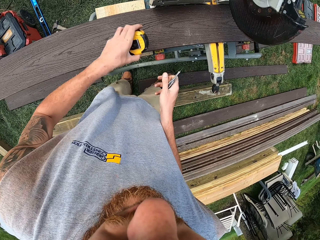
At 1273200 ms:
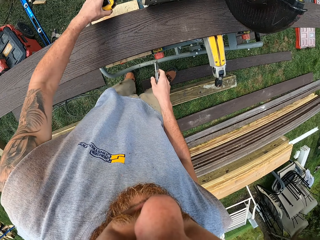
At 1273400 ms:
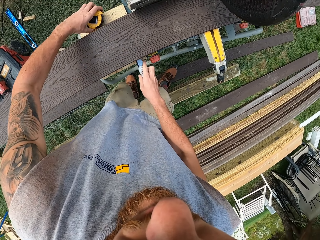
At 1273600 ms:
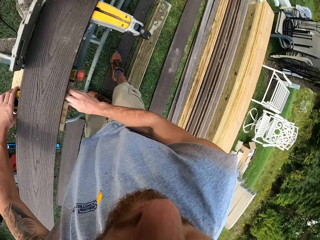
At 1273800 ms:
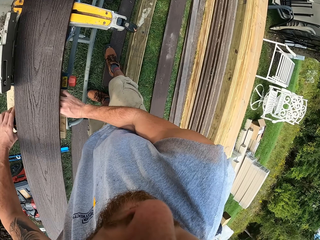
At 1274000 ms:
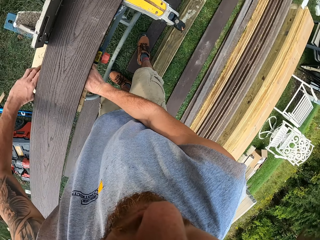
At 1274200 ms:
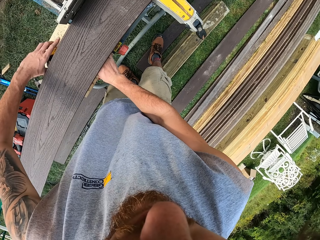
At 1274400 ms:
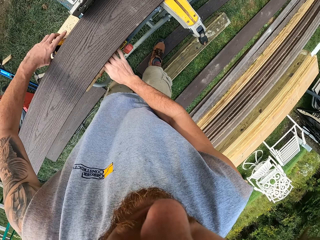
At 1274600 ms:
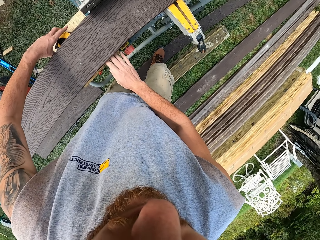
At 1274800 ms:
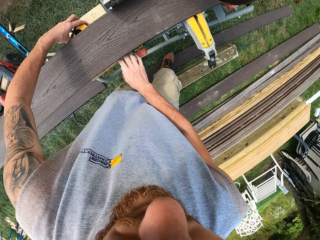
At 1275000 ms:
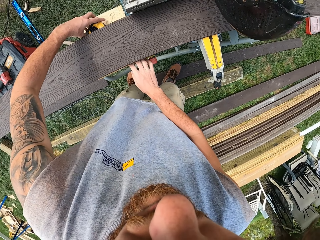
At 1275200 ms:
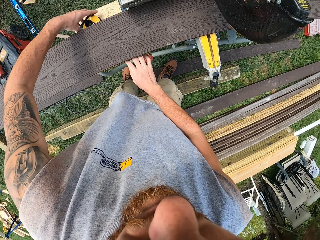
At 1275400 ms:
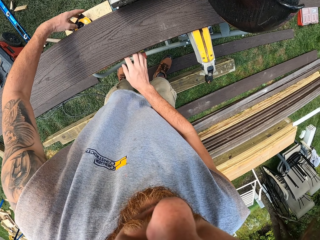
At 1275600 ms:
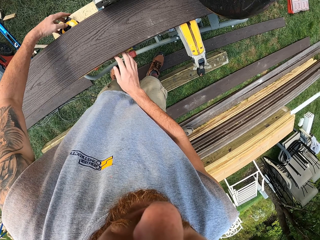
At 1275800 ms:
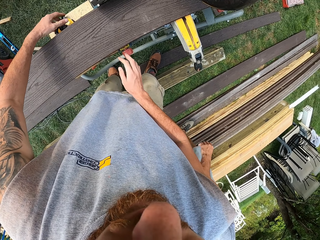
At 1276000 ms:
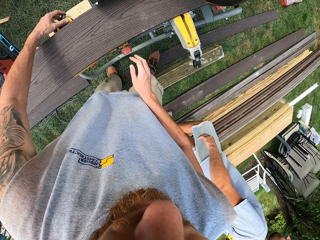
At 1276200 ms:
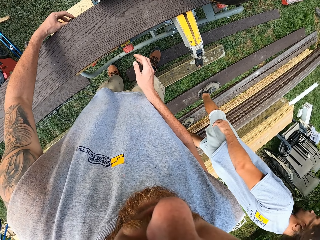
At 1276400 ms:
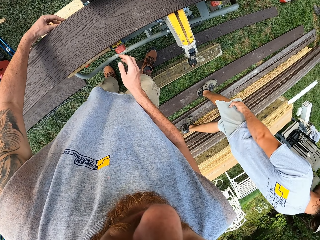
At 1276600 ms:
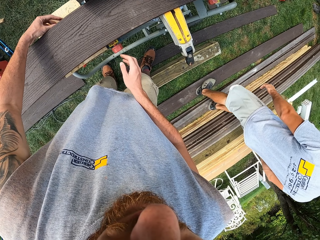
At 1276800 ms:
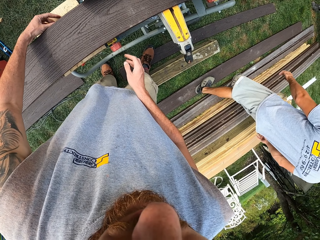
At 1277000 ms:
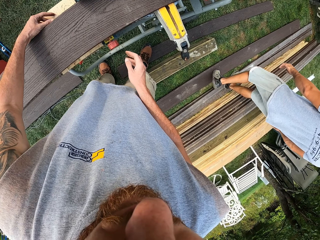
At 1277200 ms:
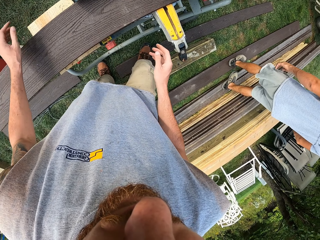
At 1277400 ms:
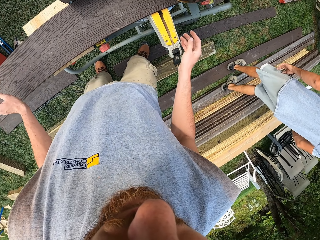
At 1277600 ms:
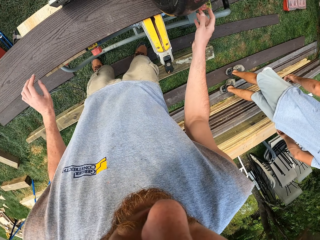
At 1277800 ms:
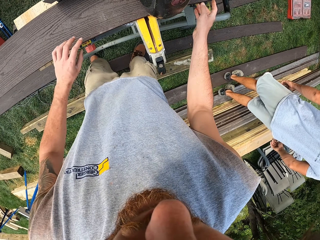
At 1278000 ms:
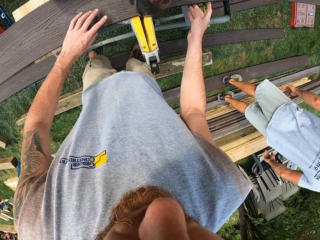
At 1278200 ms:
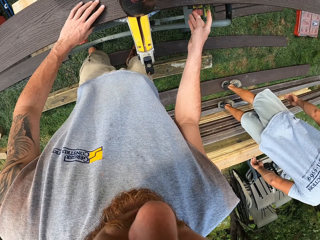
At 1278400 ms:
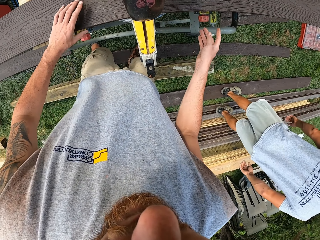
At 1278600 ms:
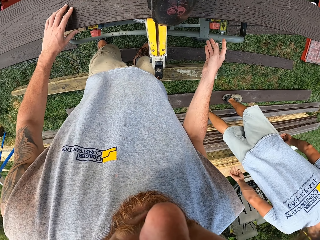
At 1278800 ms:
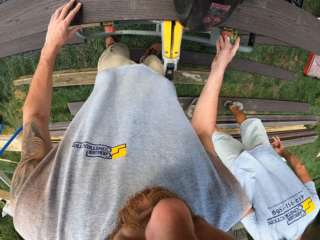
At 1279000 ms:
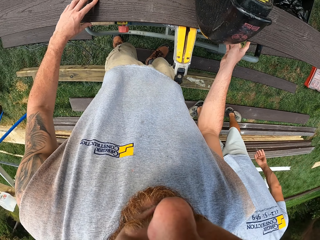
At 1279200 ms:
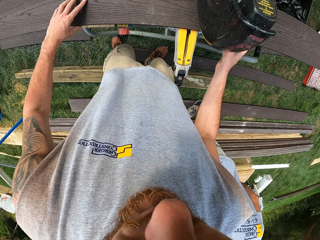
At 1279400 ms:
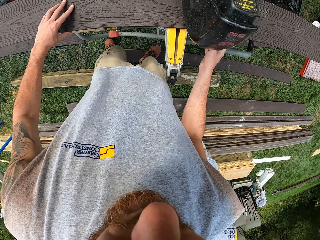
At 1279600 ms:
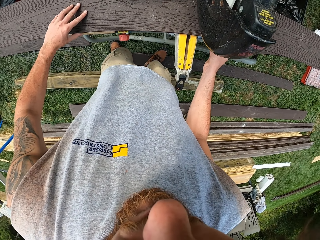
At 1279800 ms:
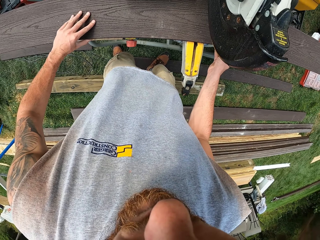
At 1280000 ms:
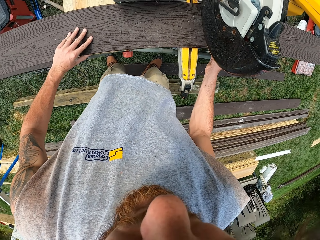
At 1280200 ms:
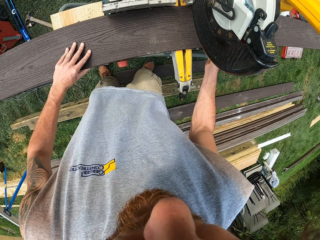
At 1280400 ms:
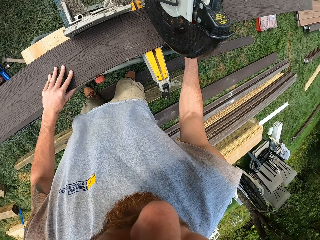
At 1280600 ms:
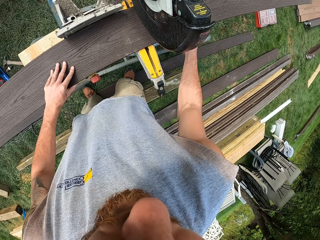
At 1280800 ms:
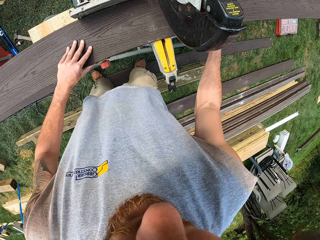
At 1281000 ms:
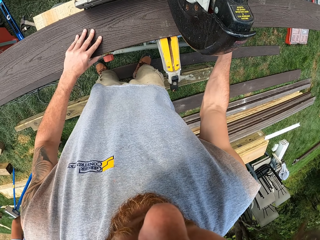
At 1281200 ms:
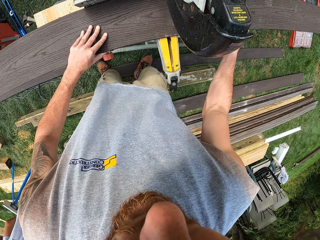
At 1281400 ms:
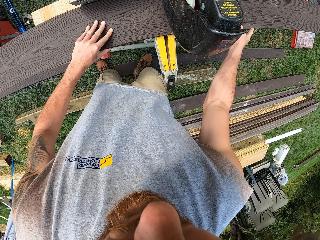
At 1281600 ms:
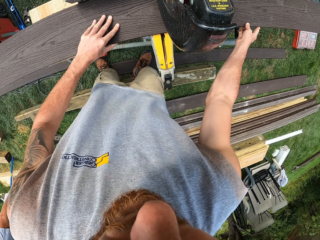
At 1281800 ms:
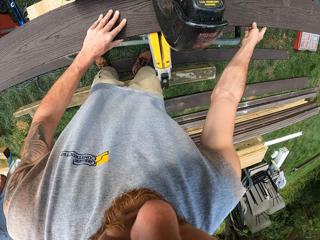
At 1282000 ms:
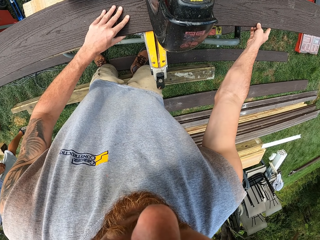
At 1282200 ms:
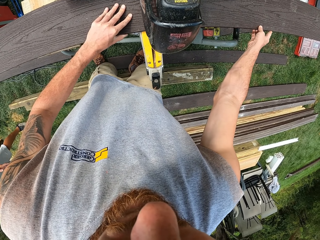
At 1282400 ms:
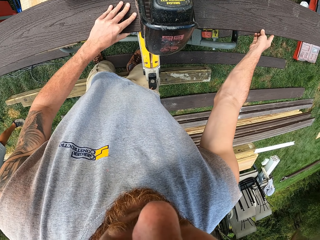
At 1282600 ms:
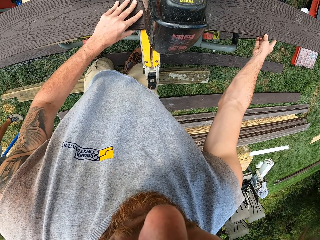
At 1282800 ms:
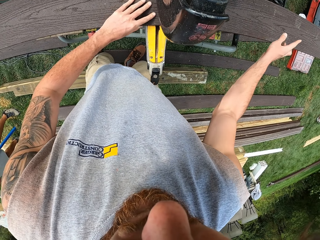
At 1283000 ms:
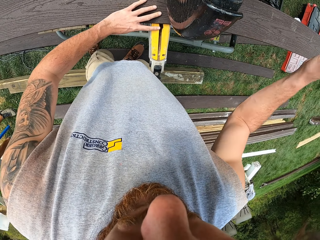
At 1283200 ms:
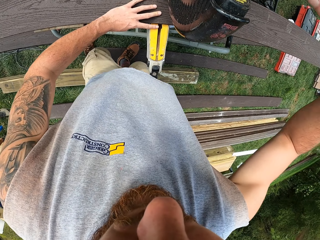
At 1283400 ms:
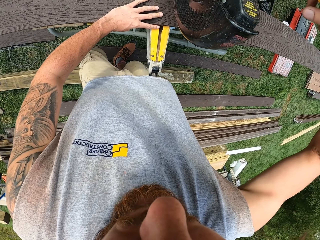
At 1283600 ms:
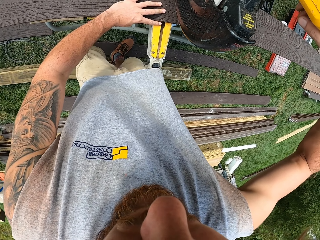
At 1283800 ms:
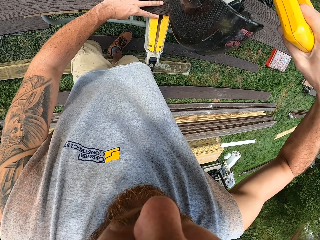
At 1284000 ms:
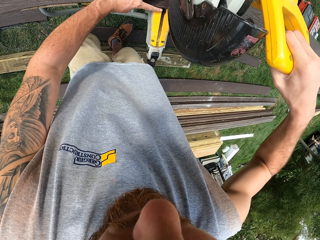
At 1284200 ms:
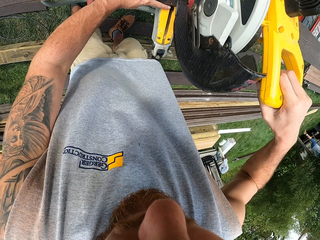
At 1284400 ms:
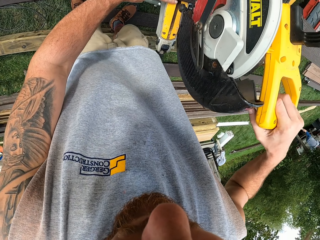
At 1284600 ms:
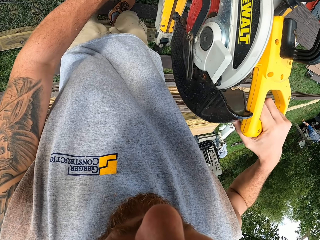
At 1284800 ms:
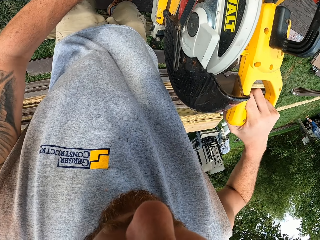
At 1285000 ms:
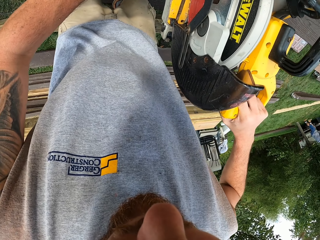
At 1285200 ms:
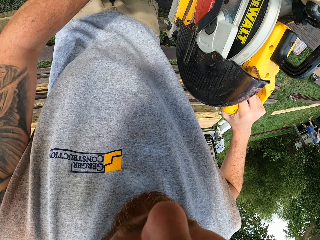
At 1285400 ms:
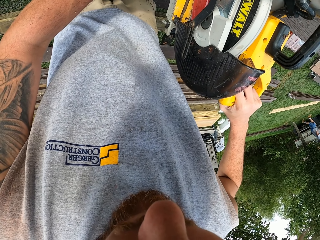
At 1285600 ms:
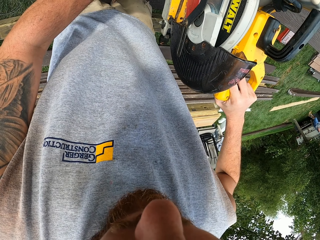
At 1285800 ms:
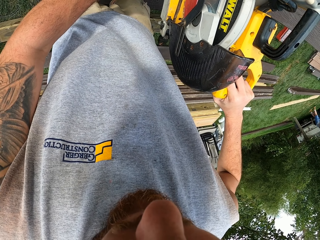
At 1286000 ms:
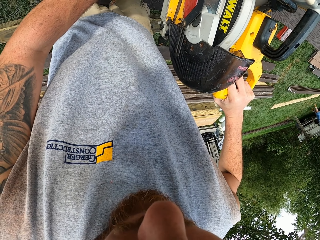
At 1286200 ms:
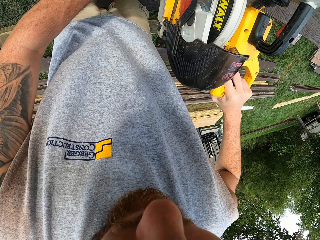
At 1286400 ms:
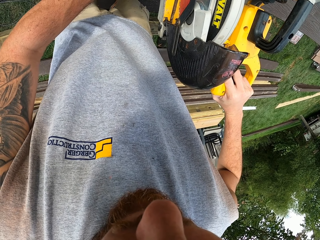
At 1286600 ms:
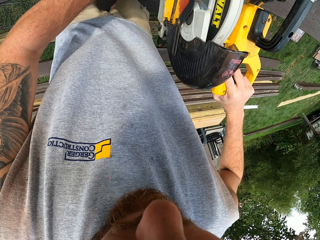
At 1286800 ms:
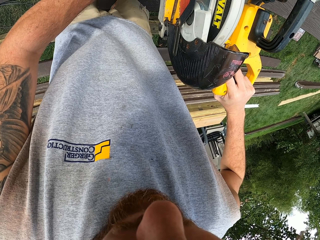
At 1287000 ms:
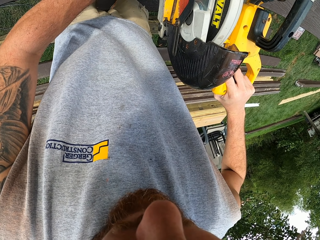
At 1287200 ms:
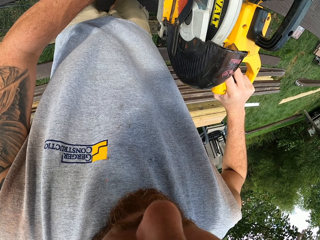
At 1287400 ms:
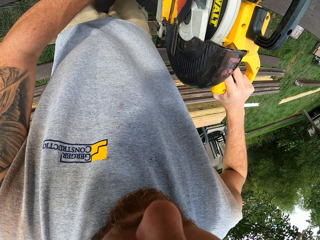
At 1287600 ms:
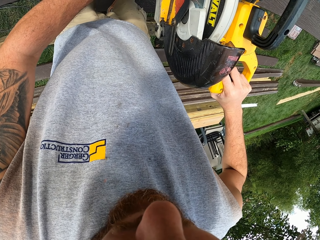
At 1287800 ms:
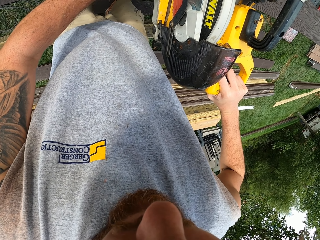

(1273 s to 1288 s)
The camera wearer exchanges the tape measure to his left hand. He places a wood cutter blade on the circular saw table with his right hand and places the tape measure on the circular saw table with his left hand. He adjusts the wood frame on the circular table. He cuts the wood with the machine.

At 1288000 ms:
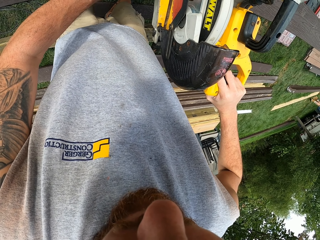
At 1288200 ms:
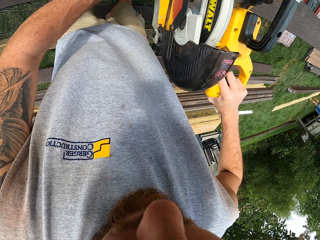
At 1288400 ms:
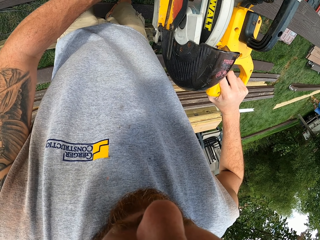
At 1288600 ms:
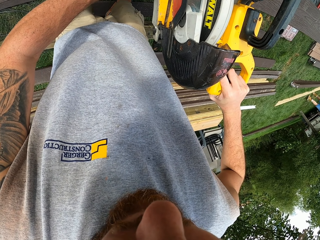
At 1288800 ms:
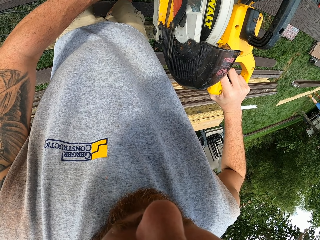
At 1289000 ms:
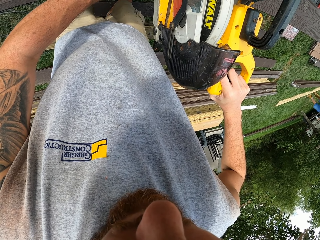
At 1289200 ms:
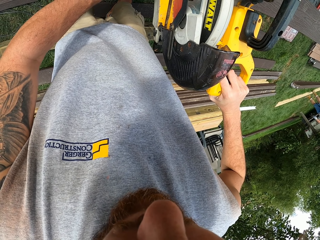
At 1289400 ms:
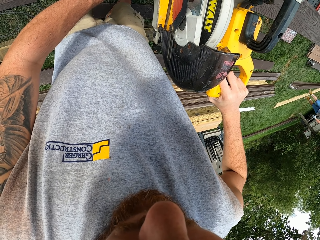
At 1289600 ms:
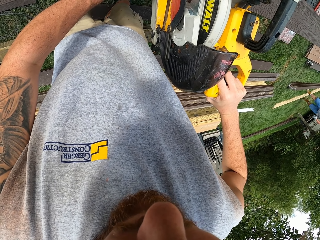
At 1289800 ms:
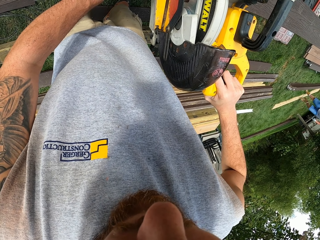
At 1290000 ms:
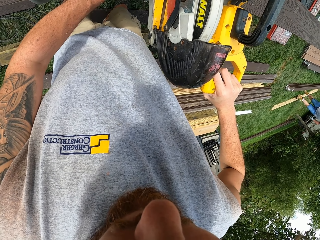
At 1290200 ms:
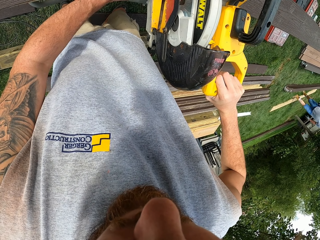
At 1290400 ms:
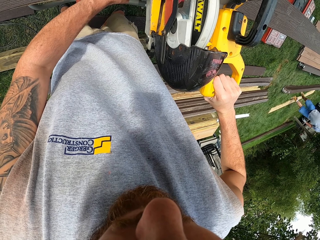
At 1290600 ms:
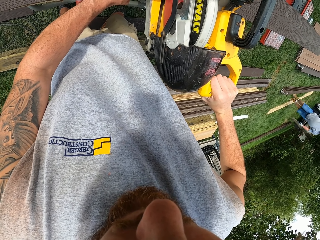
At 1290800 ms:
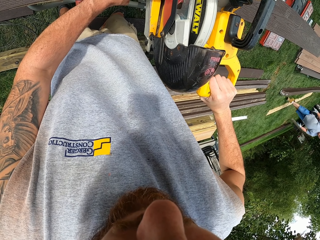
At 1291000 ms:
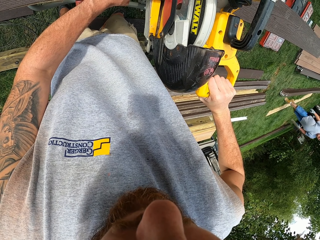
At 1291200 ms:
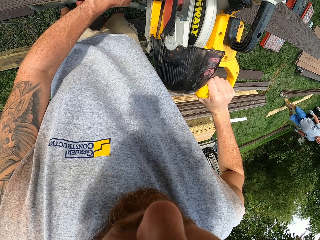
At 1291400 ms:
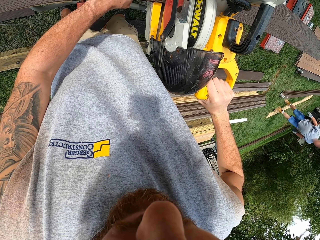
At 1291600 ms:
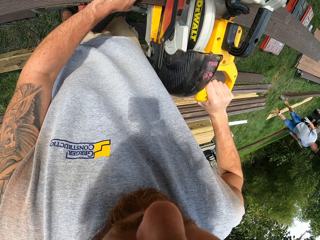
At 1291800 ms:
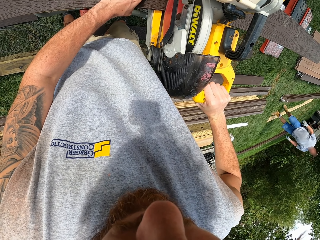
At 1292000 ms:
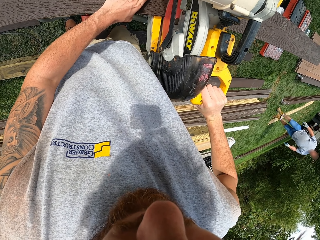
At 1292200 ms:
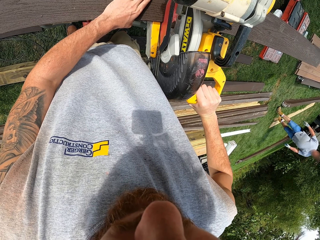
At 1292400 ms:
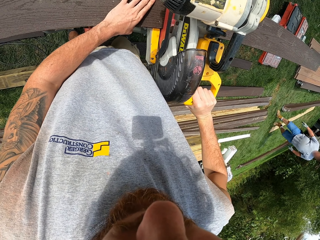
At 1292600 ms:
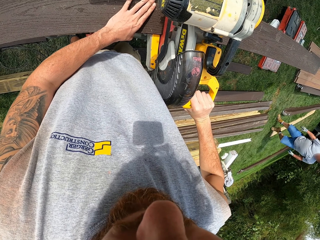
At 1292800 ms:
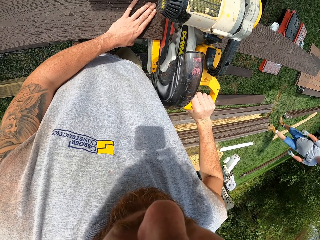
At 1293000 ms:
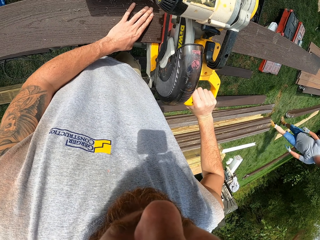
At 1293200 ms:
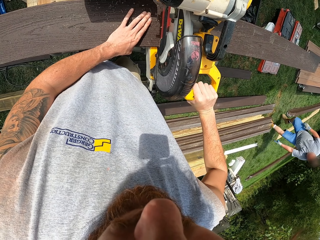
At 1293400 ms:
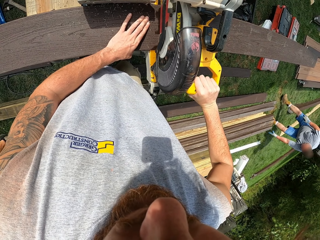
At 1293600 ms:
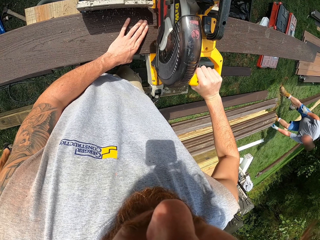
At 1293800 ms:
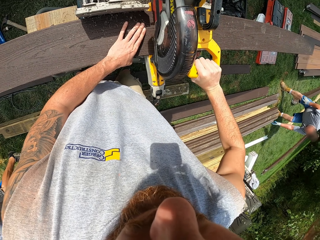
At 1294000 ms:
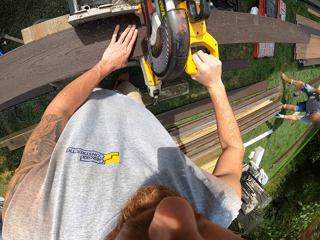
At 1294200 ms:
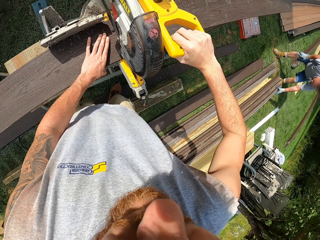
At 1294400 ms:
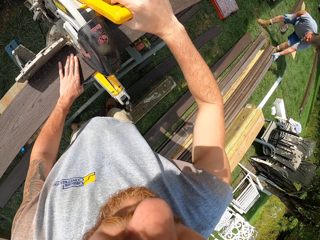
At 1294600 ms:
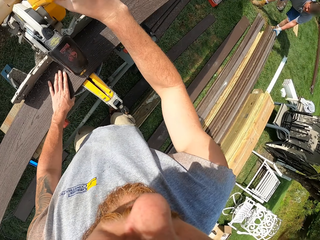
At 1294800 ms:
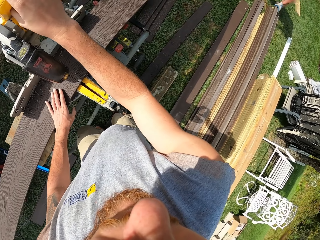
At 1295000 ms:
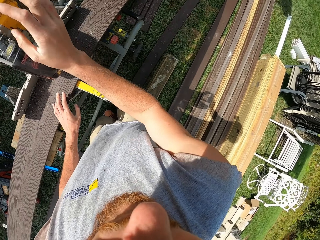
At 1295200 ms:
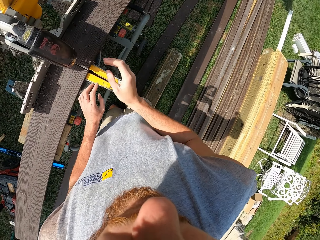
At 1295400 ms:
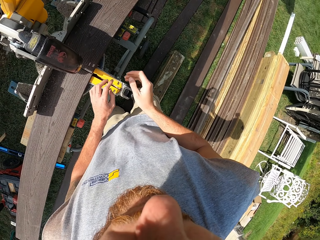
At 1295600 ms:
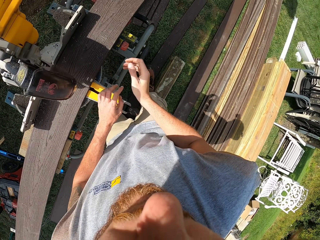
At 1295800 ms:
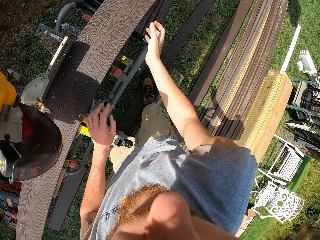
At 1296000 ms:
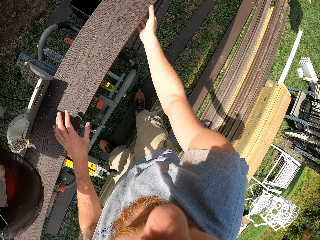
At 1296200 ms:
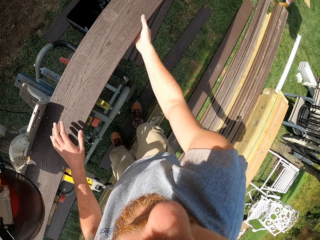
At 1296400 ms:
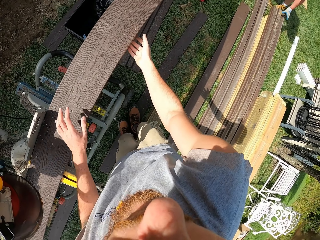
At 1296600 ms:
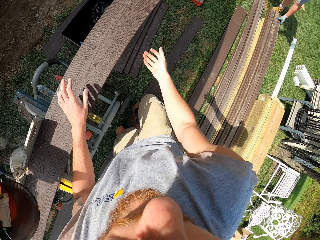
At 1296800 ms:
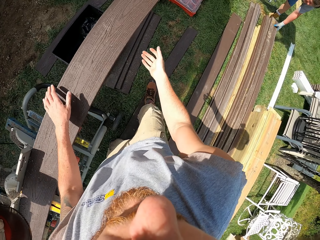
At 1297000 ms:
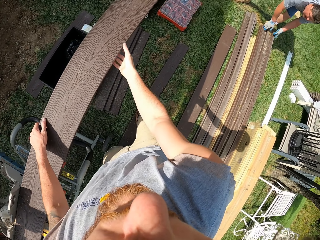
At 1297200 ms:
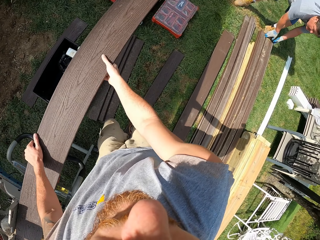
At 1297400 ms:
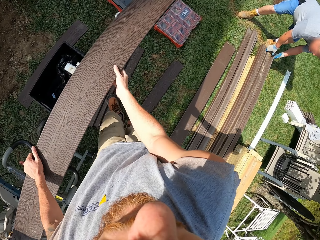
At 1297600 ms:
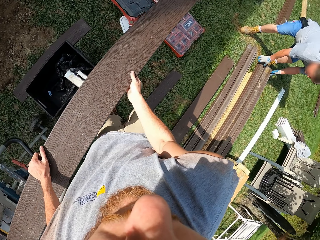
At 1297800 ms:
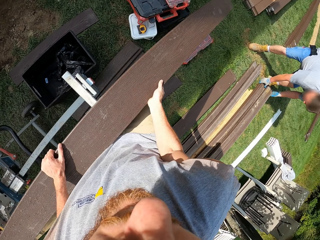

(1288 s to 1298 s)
The camera wearer picks the piece of wood frame from the circular saw table.
